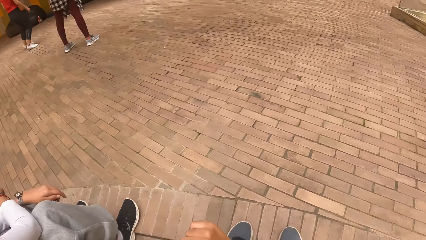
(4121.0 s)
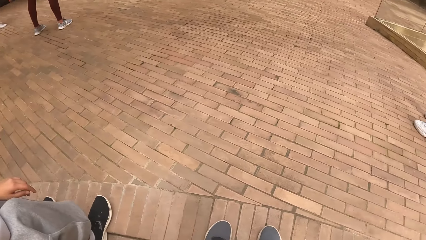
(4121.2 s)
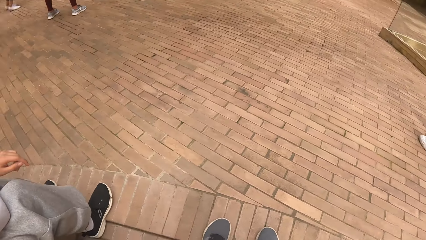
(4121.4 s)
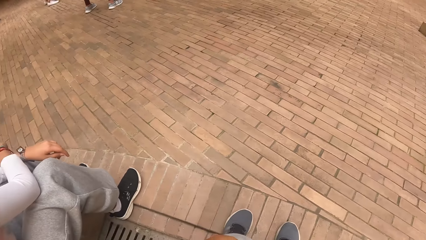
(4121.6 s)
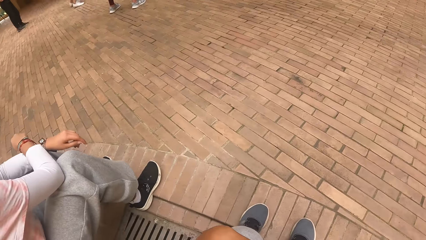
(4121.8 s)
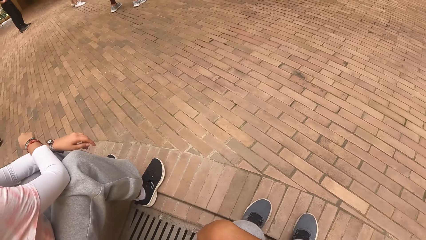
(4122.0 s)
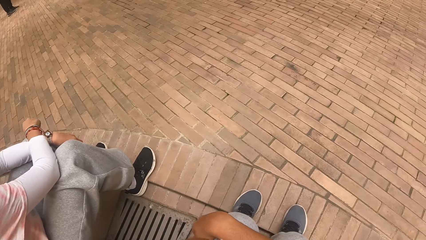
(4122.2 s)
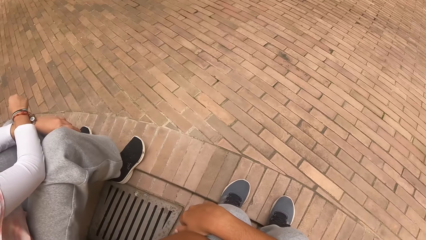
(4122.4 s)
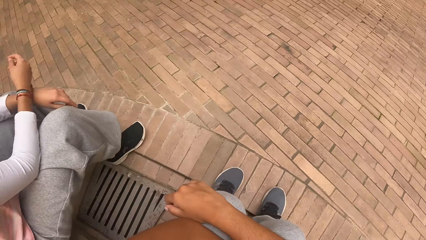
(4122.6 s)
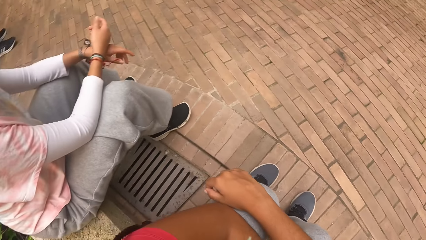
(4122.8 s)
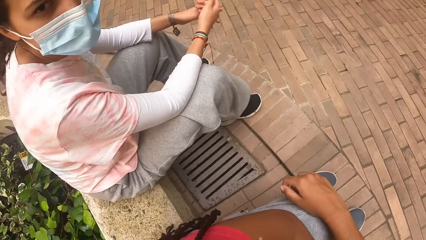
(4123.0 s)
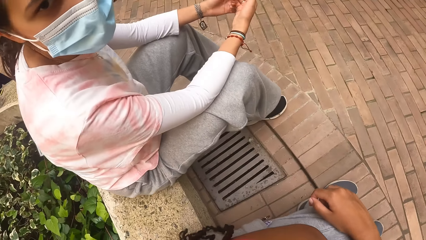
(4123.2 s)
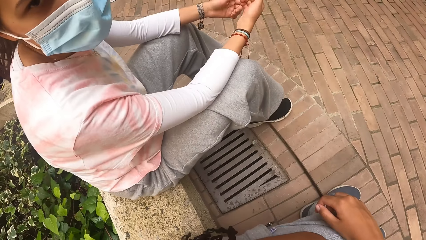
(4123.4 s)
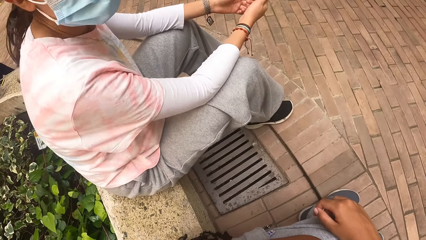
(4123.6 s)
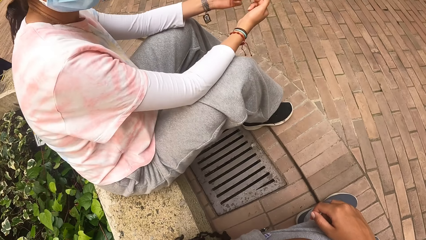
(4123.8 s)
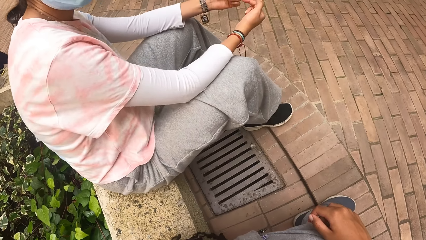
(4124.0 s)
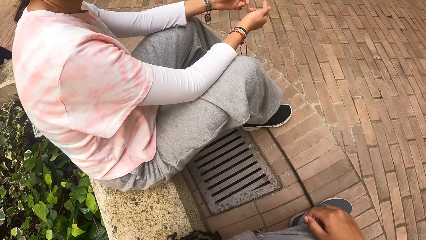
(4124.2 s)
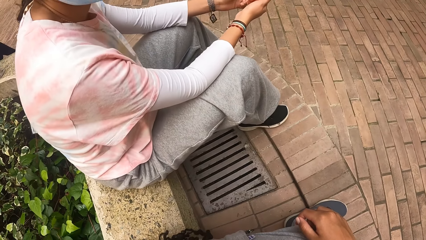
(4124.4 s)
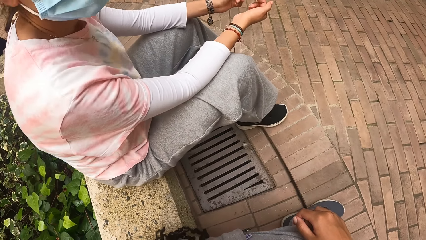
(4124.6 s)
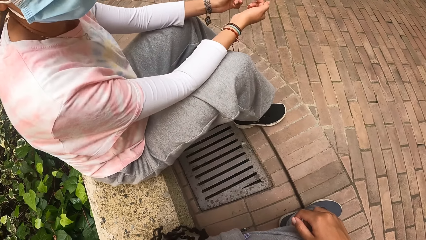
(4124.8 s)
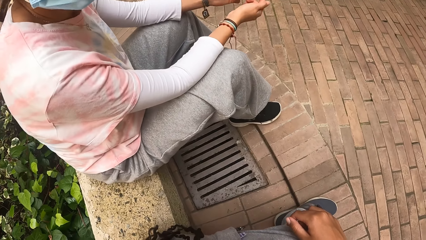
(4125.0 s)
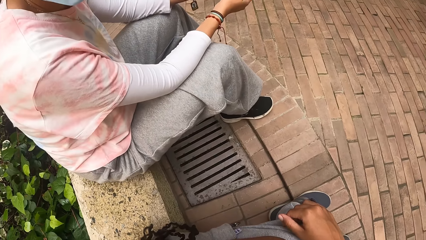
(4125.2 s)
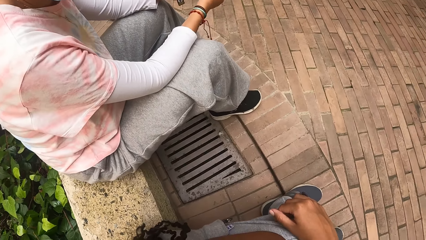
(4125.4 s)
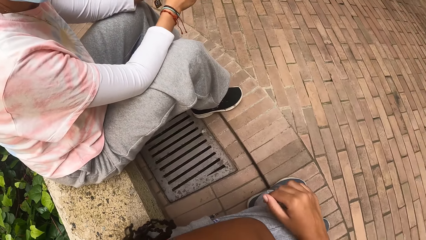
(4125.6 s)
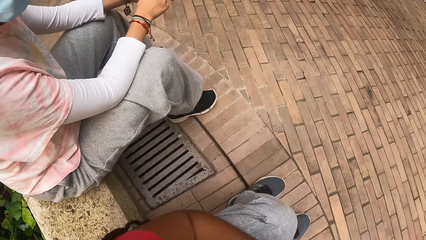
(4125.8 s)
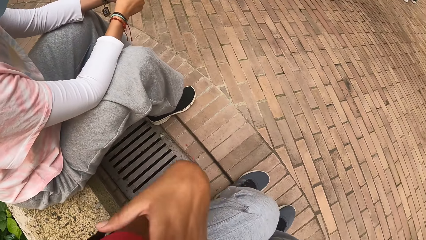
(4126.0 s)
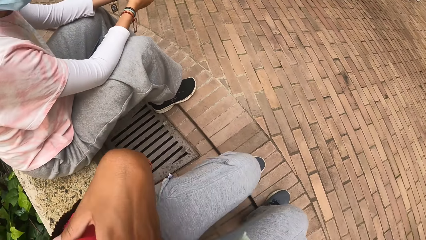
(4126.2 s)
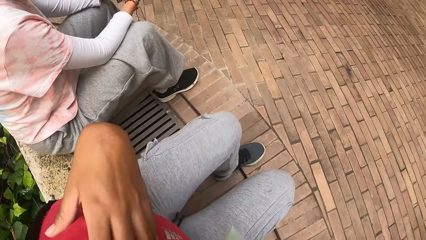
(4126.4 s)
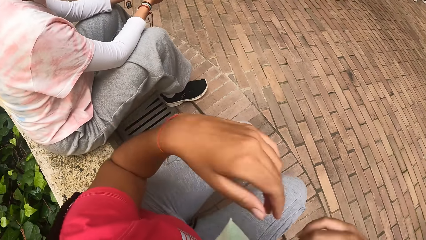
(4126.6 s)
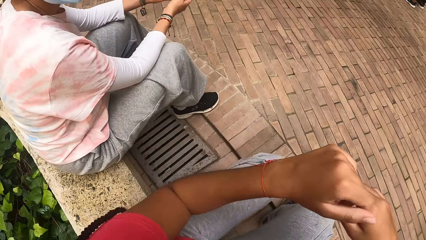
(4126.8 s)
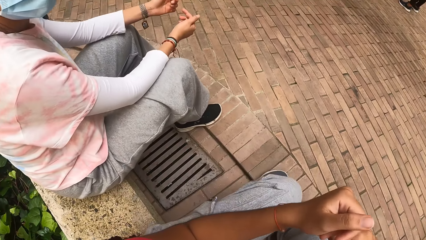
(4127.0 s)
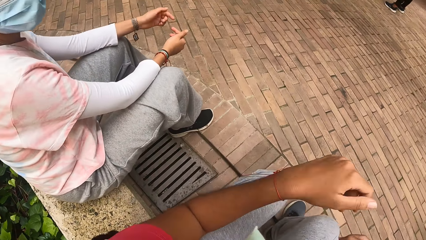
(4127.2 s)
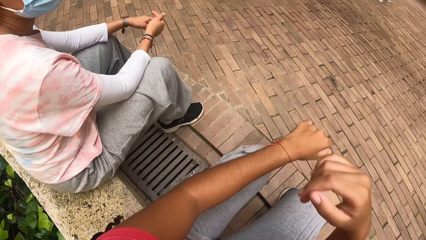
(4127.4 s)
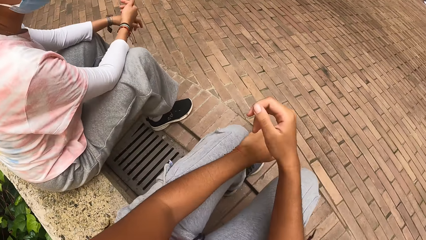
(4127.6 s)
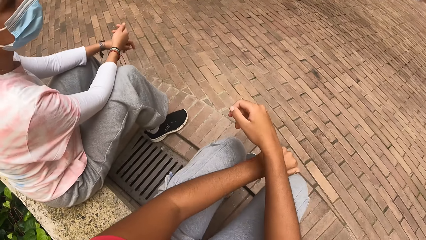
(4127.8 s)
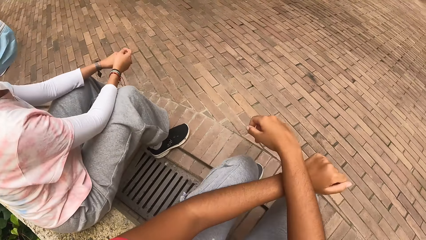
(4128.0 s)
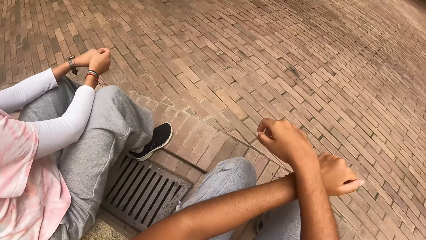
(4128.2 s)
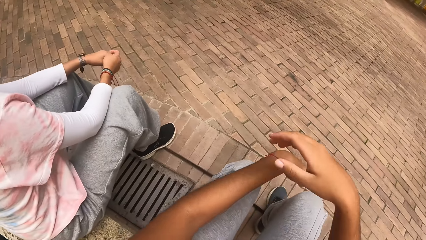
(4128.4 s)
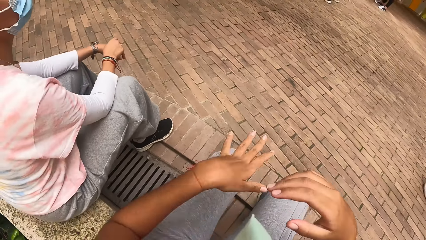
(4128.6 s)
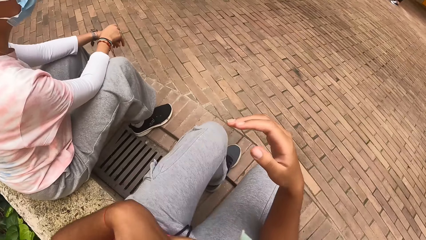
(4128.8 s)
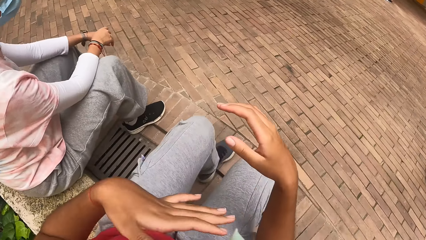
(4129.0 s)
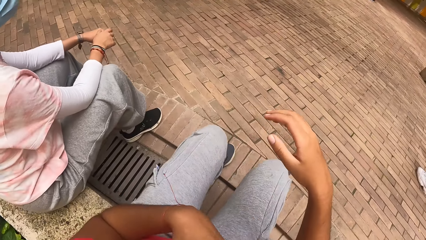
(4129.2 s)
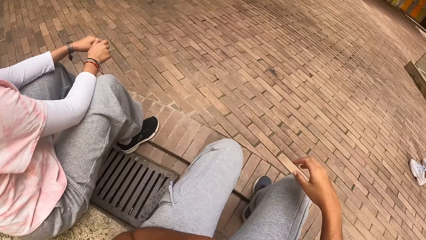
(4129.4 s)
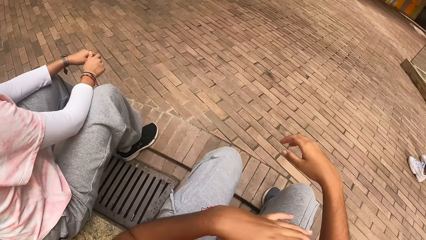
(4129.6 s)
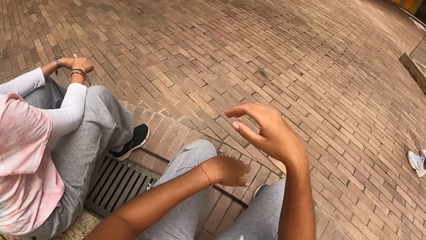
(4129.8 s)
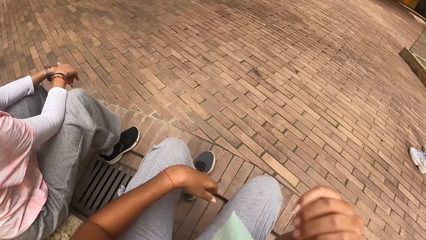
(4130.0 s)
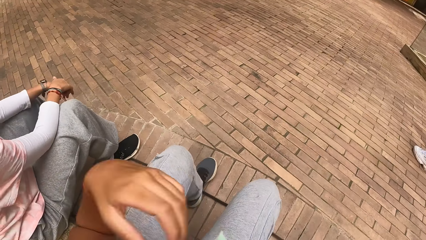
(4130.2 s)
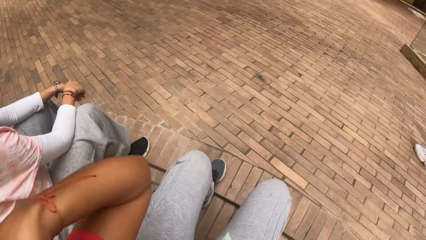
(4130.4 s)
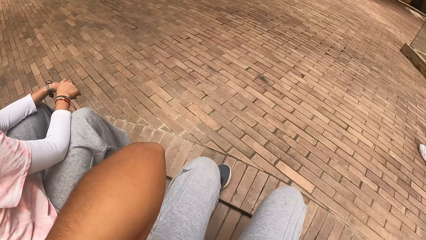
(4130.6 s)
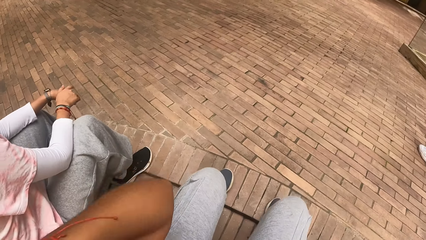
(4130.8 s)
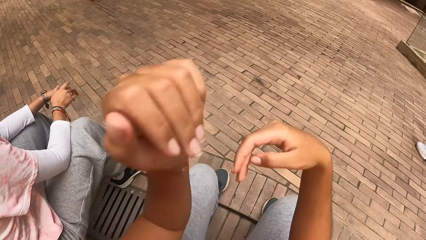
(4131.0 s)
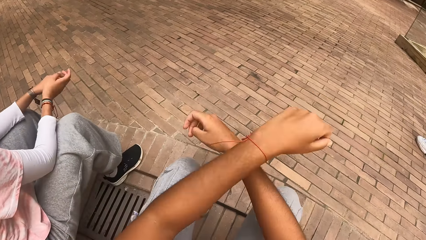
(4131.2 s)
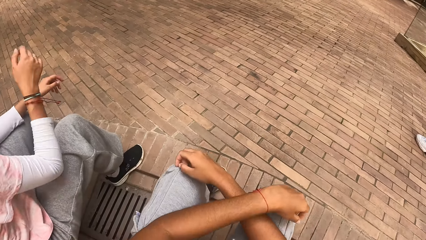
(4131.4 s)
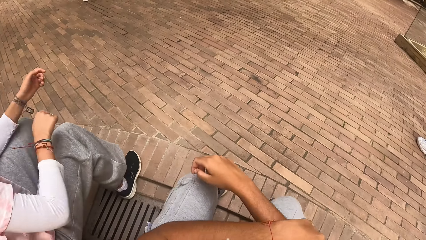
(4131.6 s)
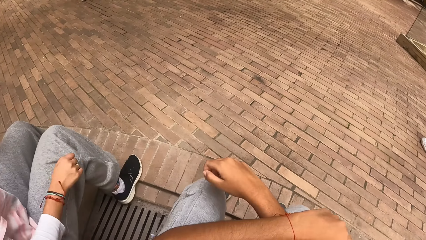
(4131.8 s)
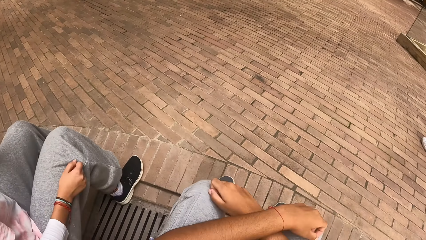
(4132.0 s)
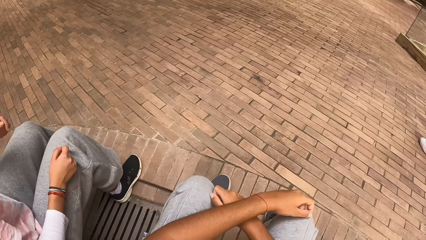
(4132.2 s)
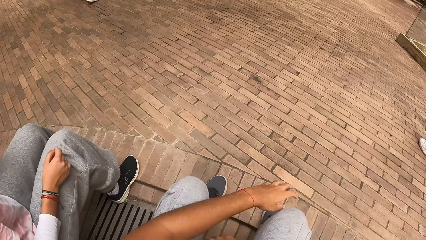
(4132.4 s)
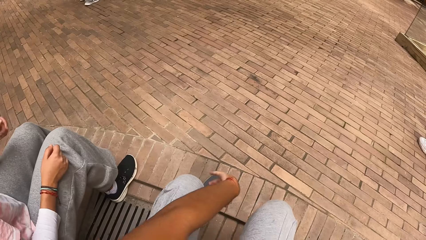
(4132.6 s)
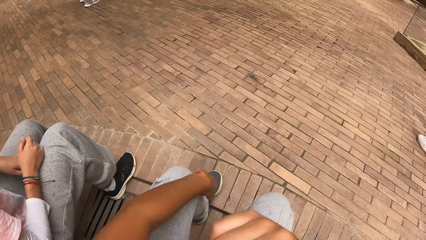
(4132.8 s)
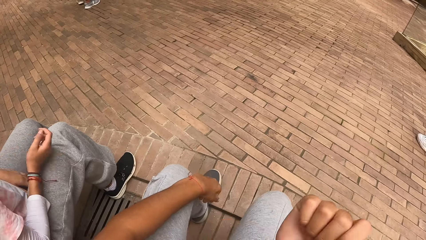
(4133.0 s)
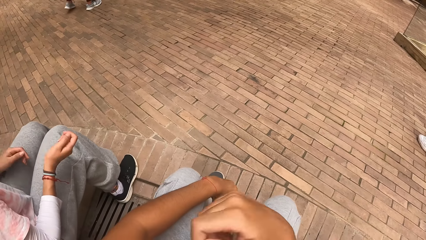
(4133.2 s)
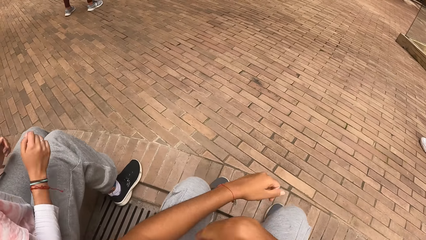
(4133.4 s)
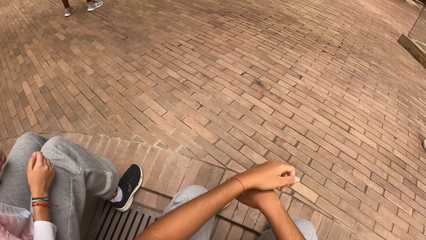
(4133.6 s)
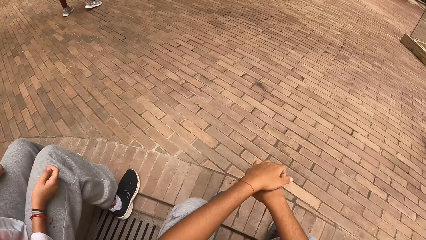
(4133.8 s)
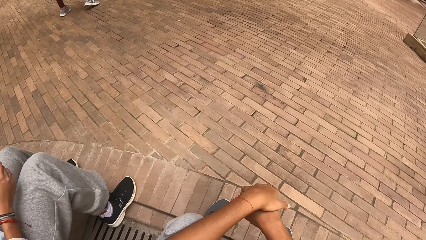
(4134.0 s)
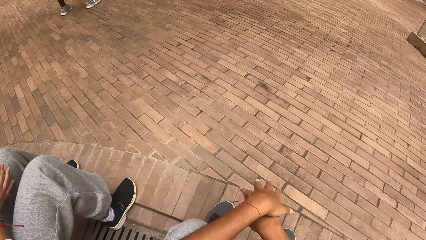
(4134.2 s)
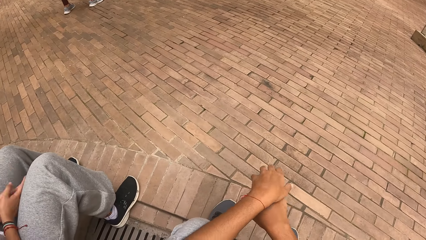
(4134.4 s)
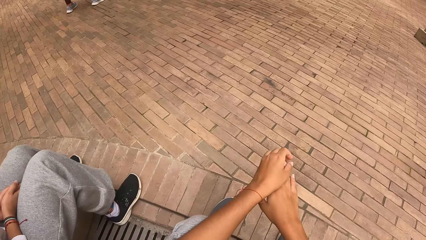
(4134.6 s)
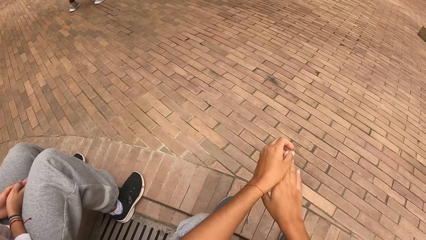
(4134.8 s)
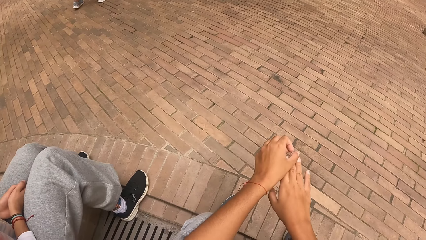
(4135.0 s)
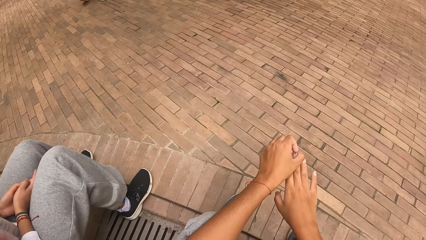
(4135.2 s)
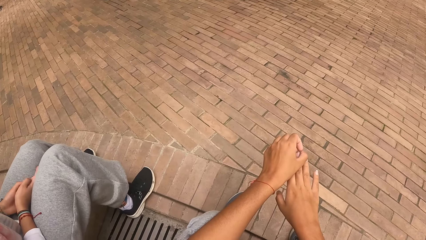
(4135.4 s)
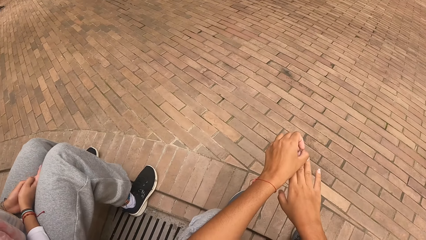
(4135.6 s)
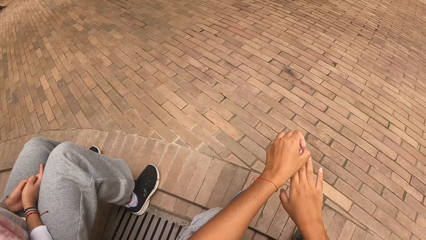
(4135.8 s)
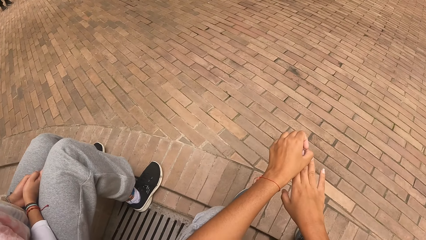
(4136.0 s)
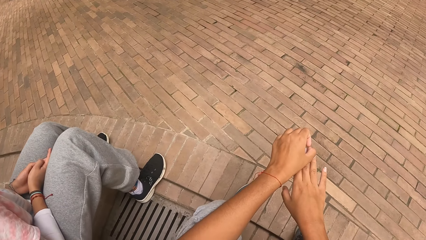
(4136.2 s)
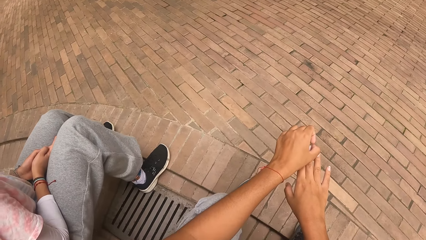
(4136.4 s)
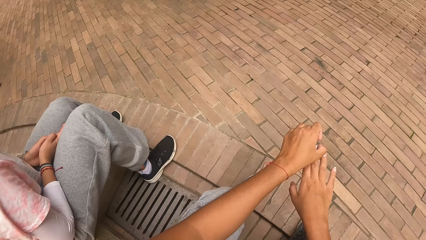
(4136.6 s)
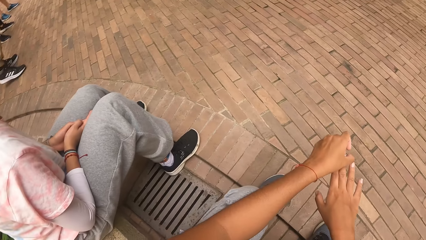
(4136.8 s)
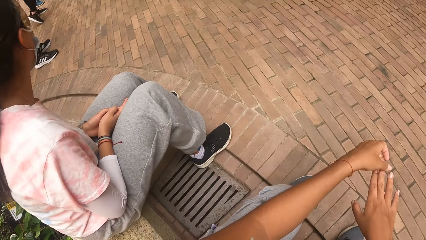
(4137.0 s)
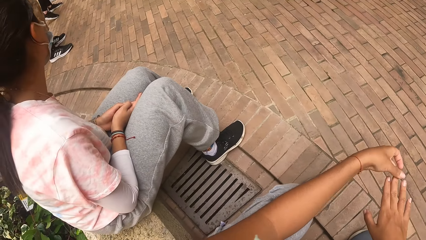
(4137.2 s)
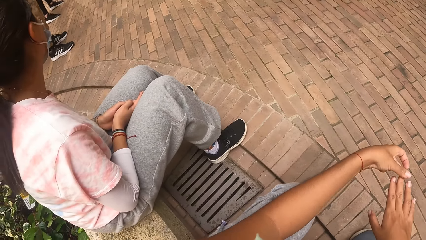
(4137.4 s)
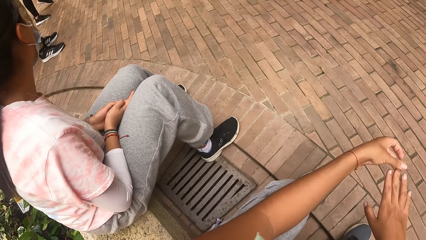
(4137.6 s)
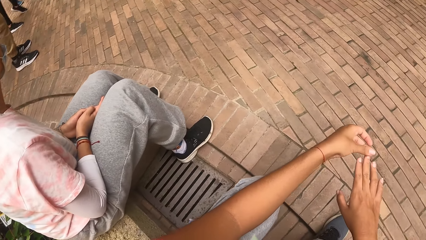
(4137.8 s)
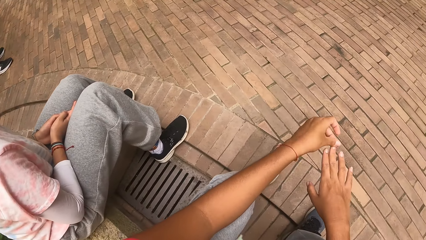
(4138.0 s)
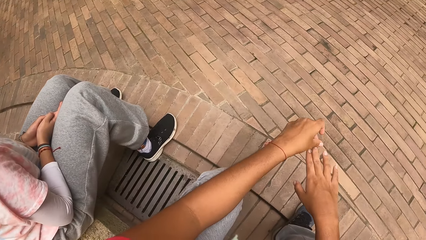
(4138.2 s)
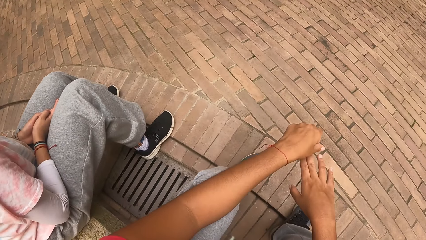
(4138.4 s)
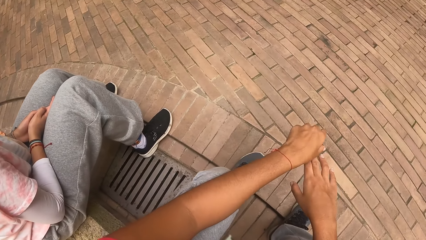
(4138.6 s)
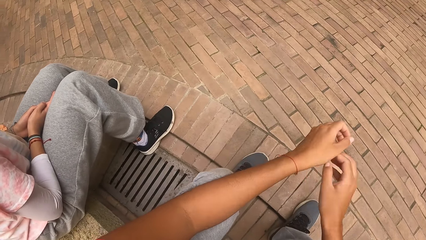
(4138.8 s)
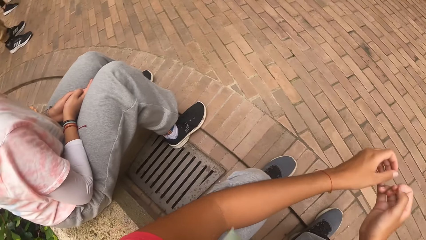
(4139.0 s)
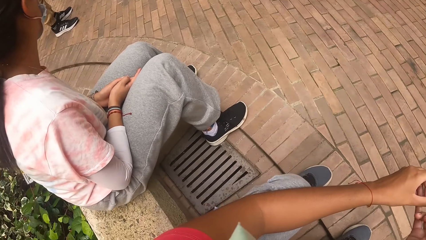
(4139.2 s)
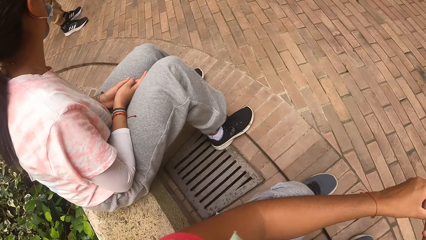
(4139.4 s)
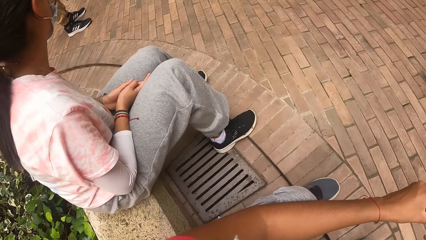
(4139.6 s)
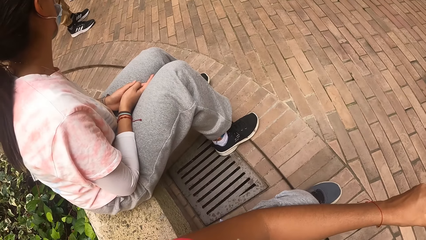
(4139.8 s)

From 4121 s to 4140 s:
A woman dances. The camera wearer dances. They raise their hand up. They look around.
